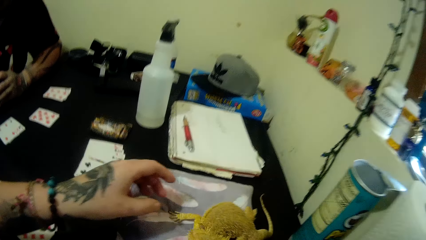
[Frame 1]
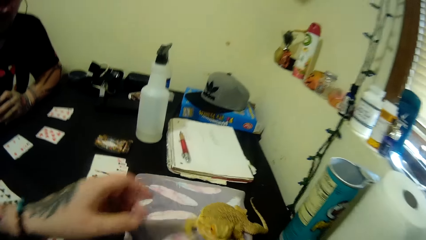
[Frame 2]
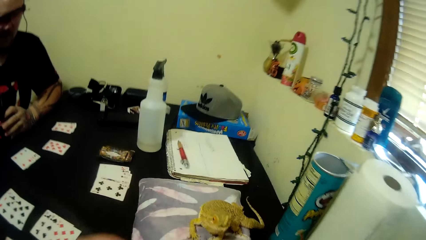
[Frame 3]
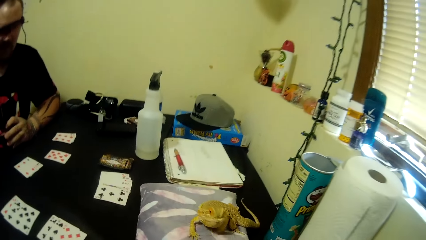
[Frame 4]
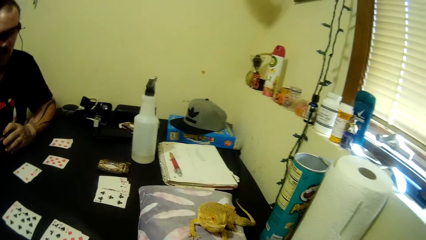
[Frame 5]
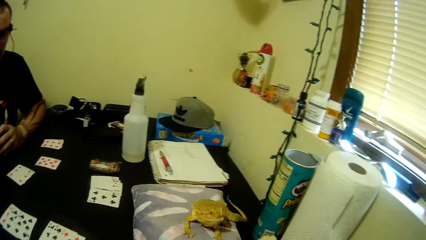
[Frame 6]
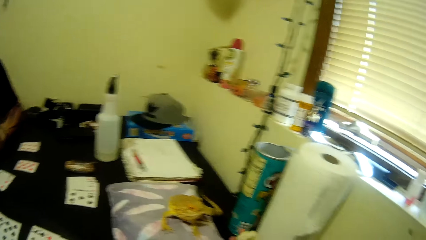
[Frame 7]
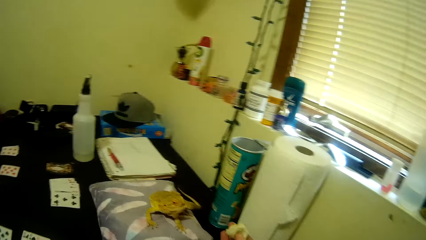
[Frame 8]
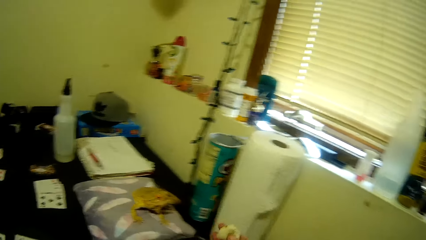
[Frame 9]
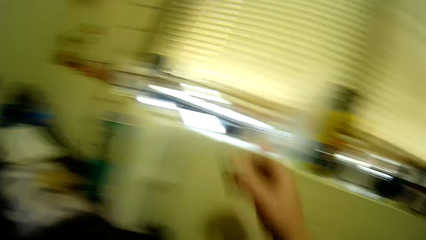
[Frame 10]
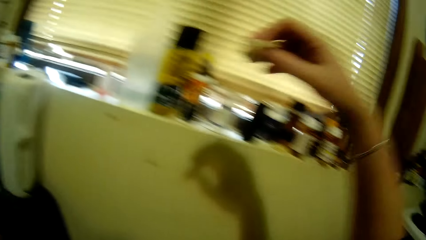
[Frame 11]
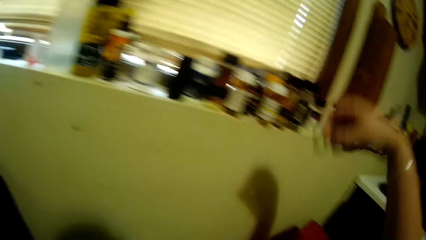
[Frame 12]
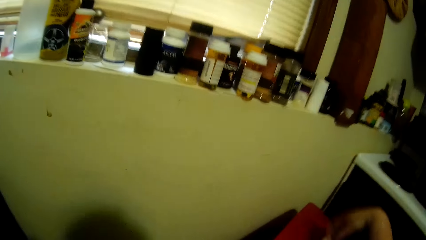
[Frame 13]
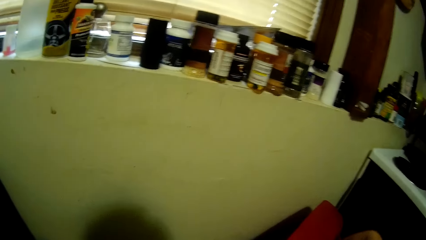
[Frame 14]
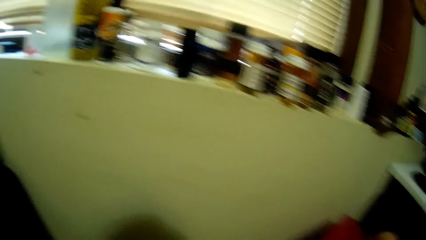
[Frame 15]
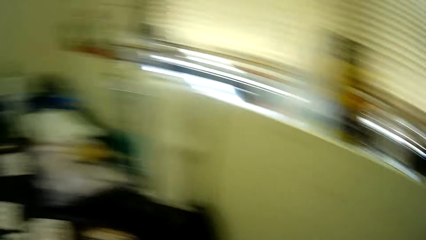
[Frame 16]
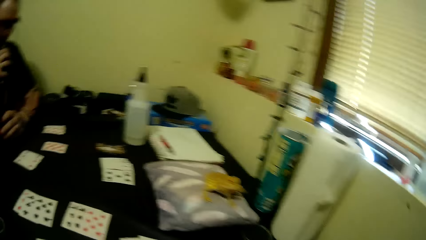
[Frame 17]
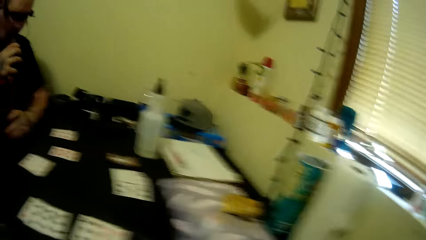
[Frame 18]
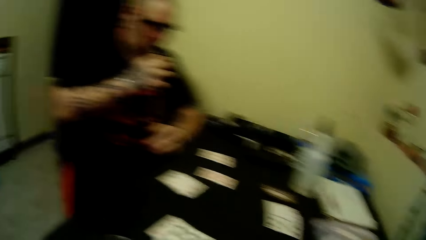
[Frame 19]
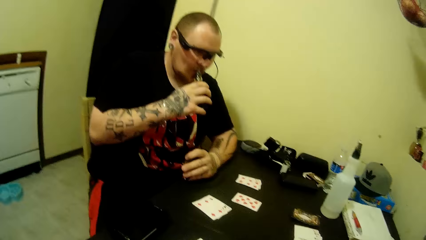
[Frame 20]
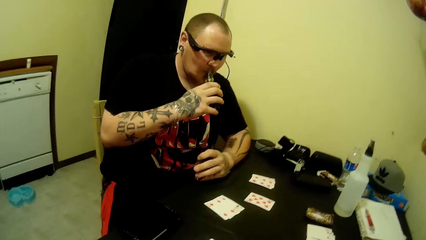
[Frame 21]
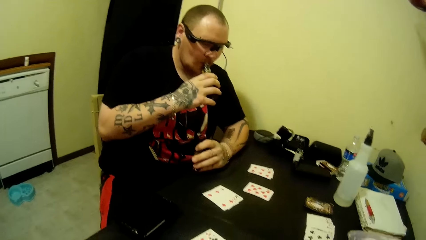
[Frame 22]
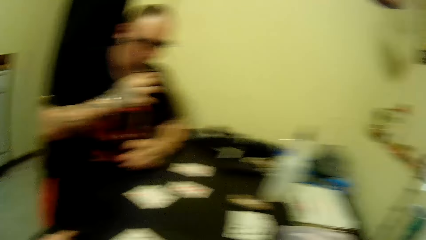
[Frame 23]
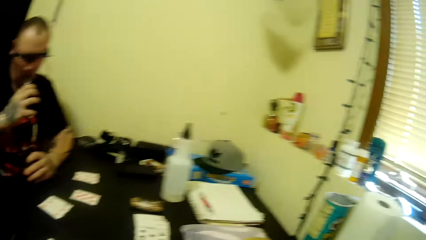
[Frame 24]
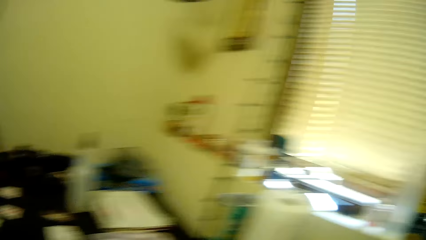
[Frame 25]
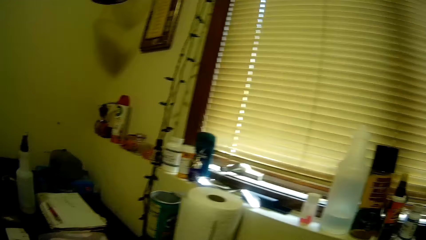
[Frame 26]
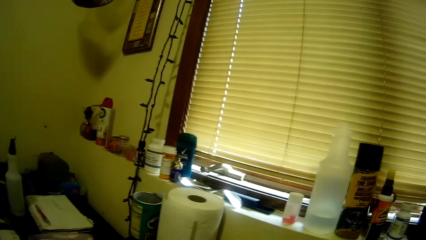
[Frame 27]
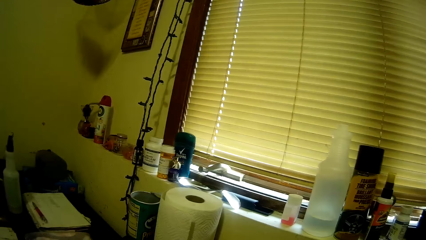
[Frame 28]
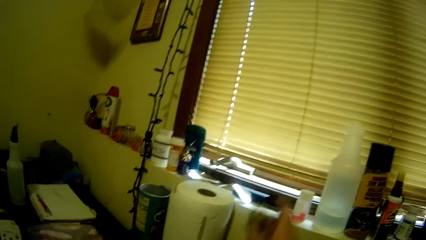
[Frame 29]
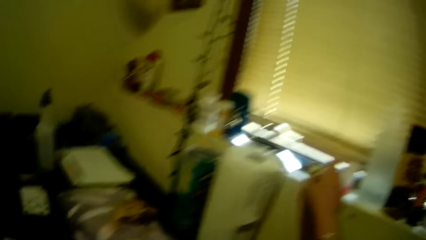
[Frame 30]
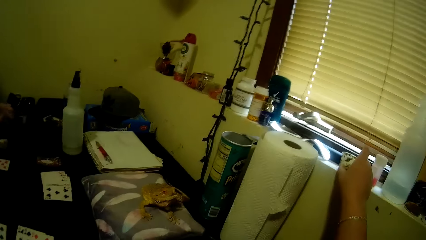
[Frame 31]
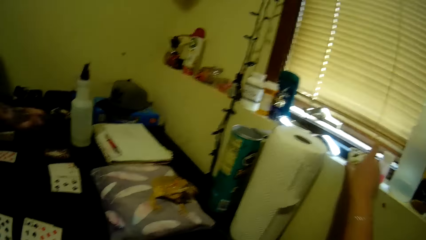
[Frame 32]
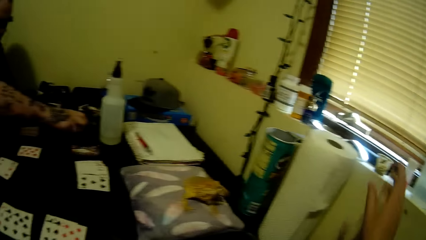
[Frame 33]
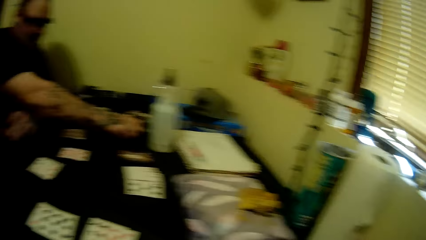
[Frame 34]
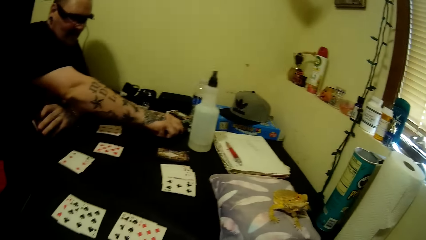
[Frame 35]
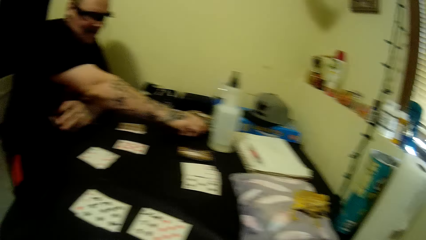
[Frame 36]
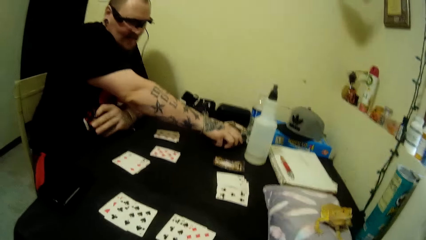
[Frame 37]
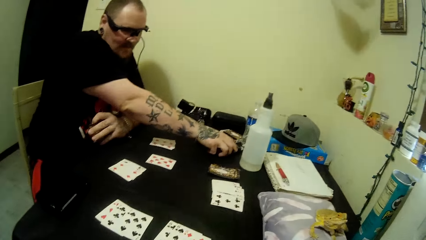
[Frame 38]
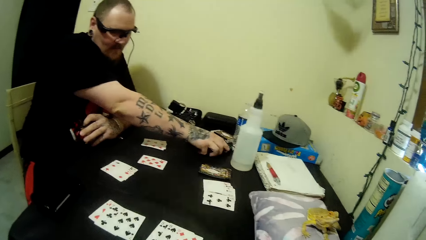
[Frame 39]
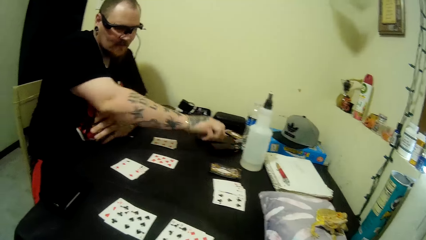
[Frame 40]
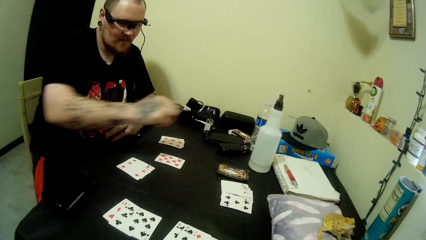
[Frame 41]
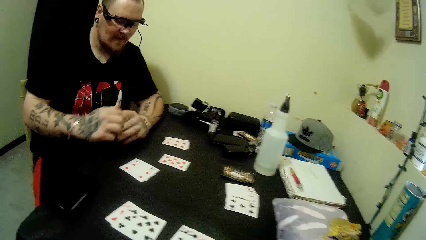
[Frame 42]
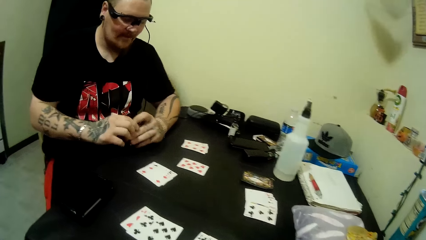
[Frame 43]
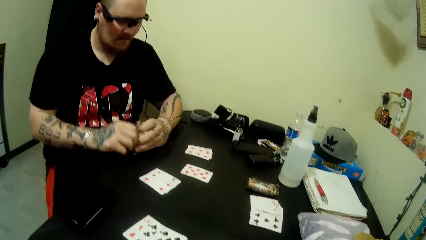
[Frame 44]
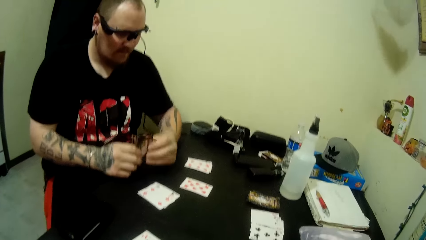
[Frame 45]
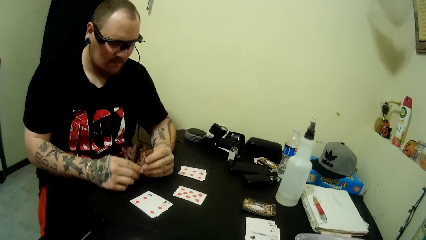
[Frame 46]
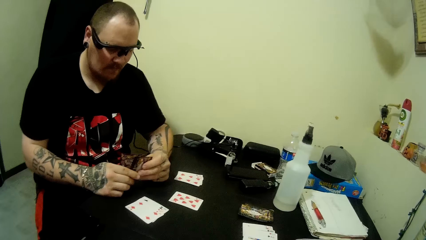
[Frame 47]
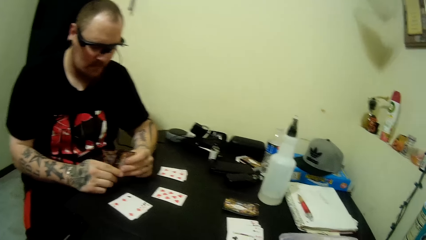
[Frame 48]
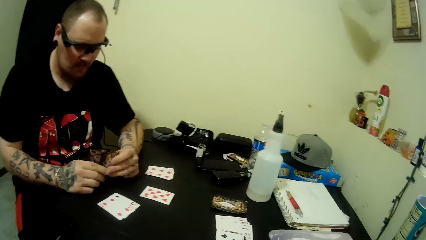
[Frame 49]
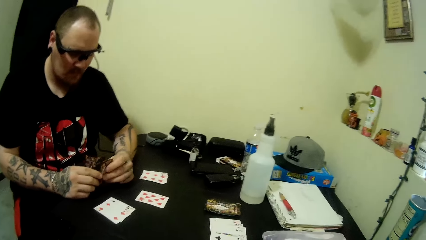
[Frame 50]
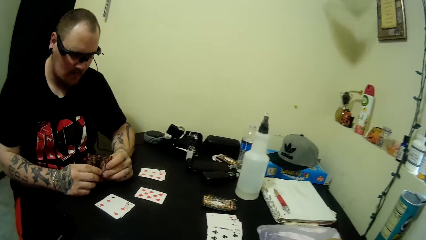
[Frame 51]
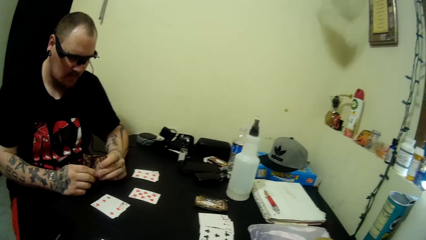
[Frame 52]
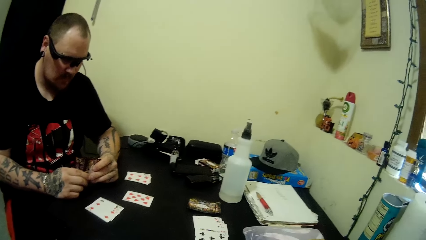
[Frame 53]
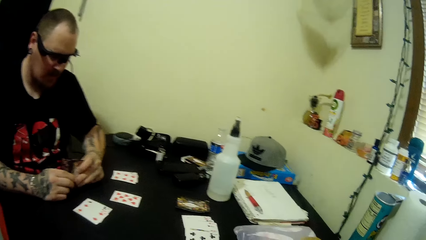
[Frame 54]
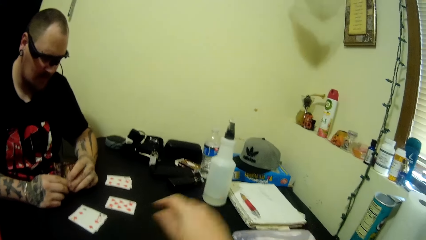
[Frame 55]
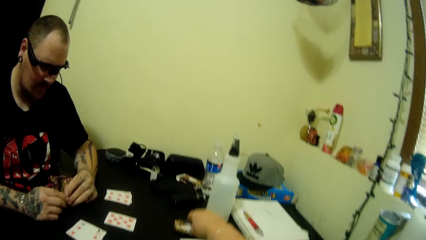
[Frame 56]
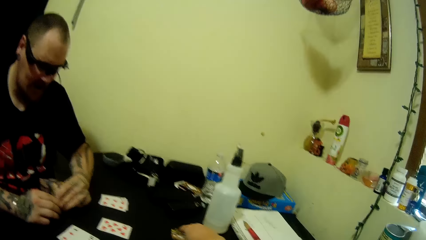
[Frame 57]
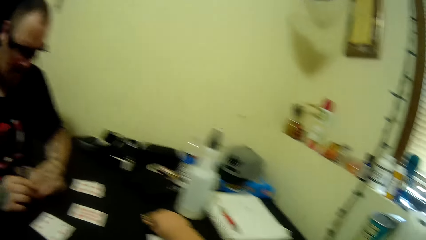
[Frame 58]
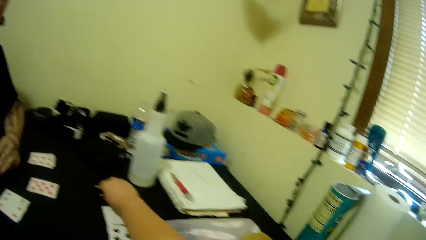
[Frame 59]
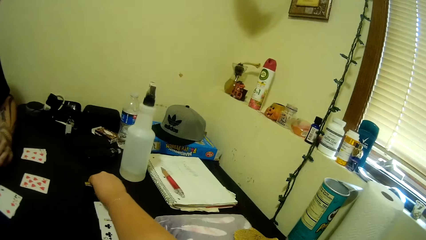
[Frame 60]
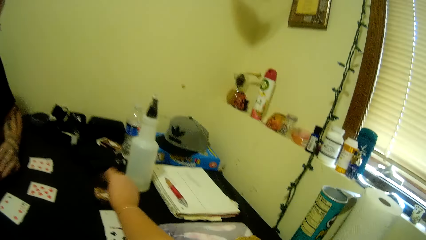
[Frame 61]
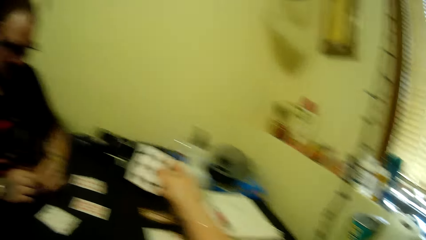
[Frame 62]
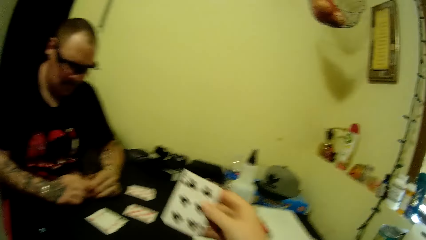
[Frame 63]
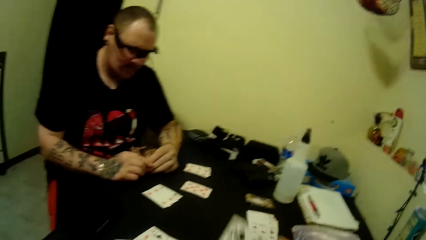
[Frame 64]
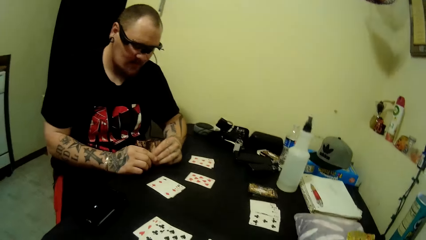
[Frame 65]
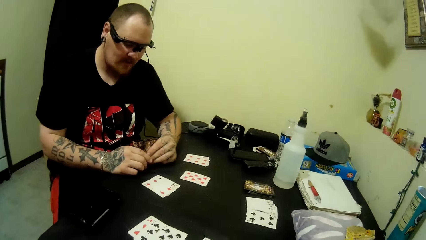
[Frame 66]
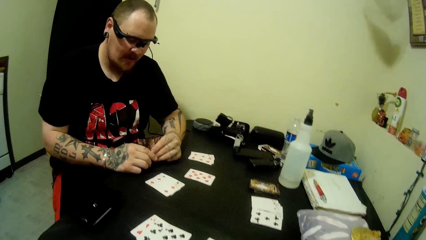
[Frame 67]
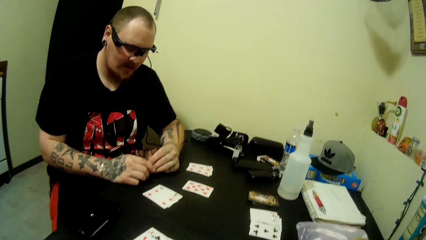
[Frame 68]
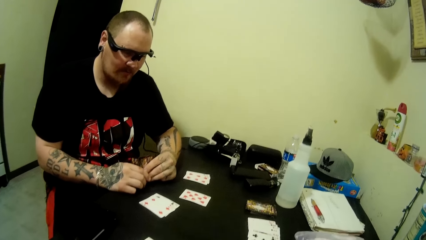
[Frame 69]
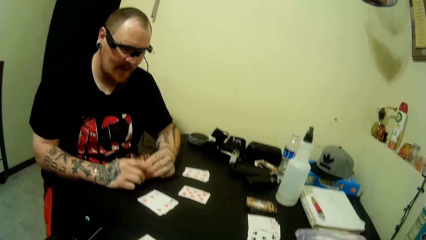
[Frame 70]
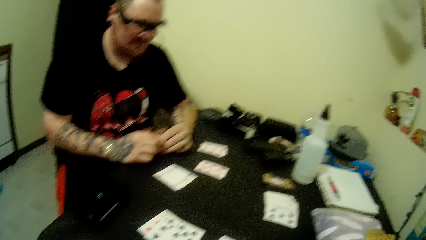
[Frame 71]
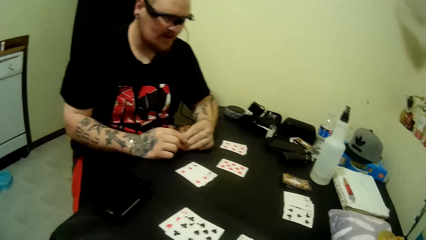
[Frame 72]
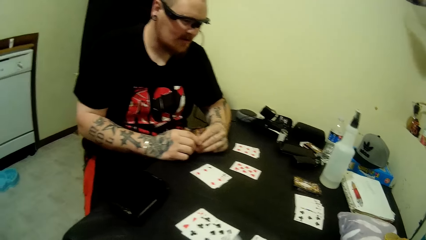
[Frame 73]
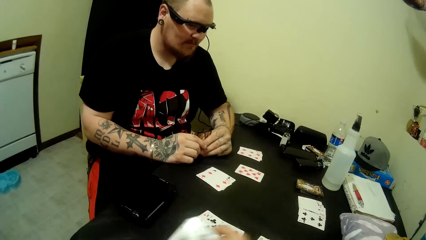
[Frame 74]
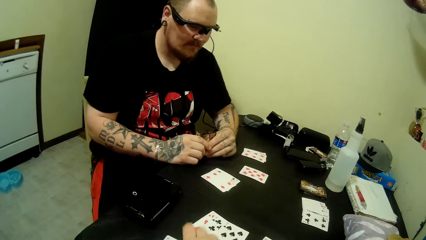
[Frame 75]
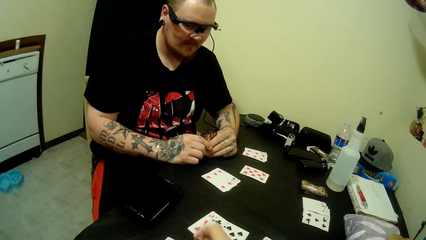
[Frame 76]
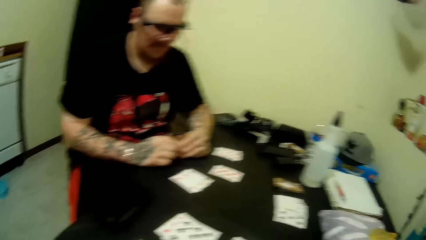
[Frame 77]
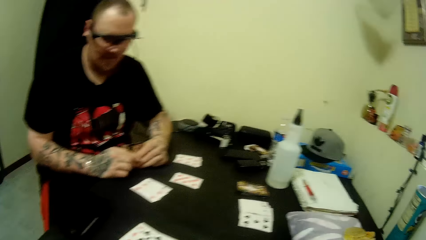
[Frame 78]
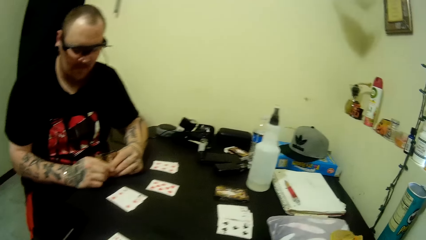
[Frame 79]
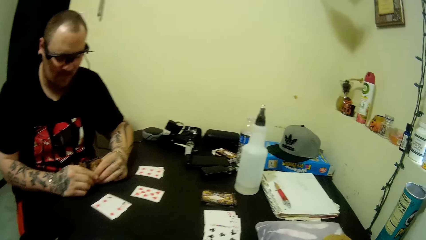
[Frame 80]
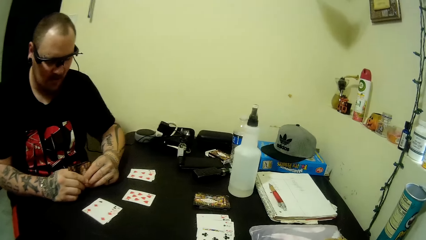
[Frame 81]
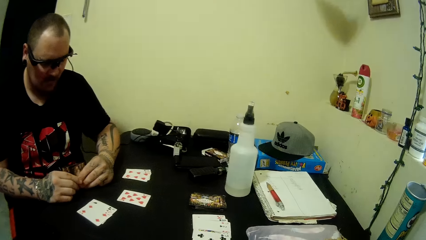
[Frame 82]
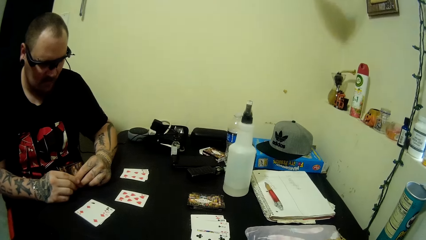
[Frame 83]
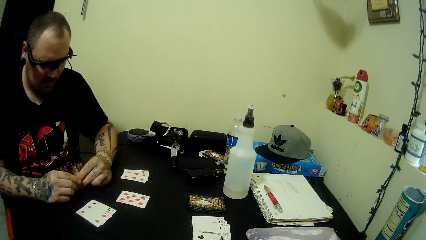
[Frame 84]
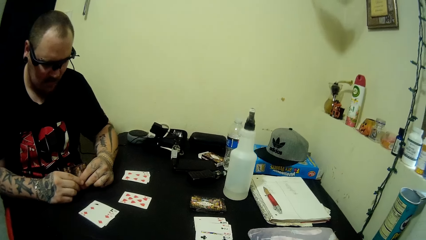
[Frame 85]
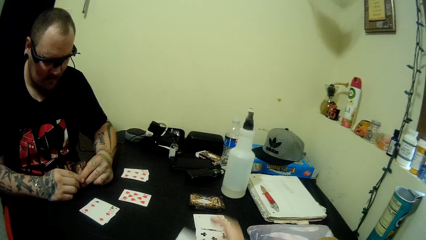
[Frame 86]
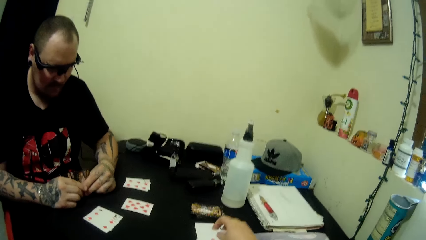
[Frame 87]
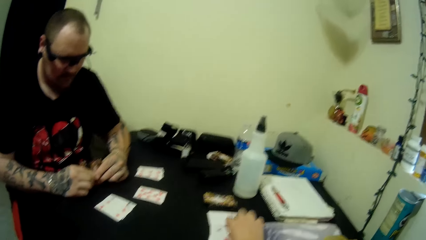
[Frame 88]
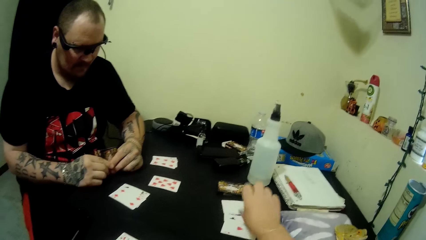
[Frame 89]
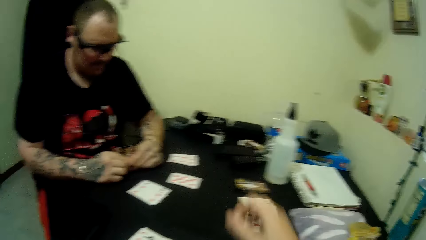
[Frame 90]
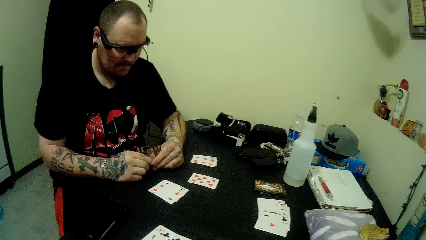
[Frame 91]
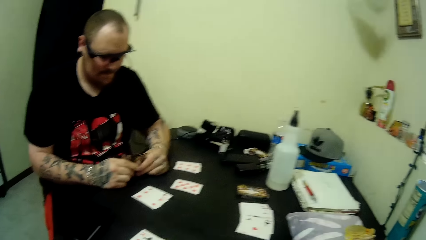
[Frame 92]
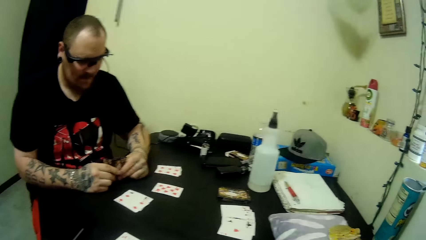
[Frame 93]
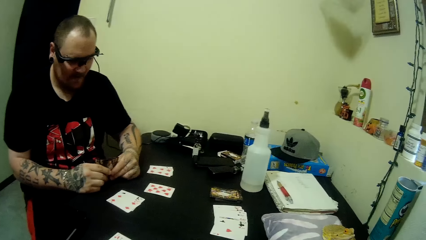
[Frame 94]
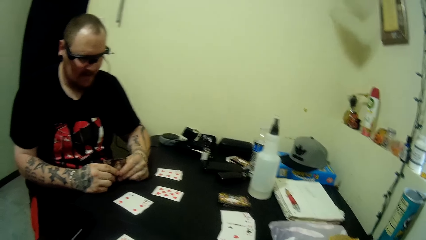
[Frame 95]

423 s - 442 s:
The camera wearer throws the tissue in her hand into a dustbin. A man drinks from the bottle in his hand. The camera wearer puts the cotton wool on the window. The man places the small bottle on the table. The man holds the cards in hand with both hands. The camera wearer picks a card from the table. She plays a card on the table, and picks a card from the table.
